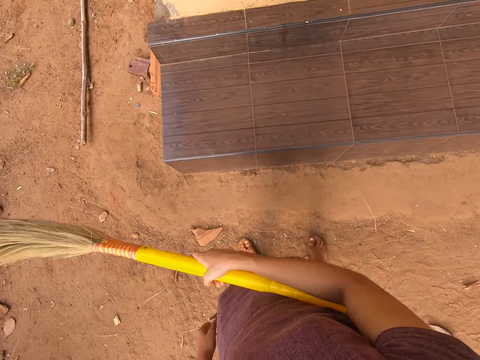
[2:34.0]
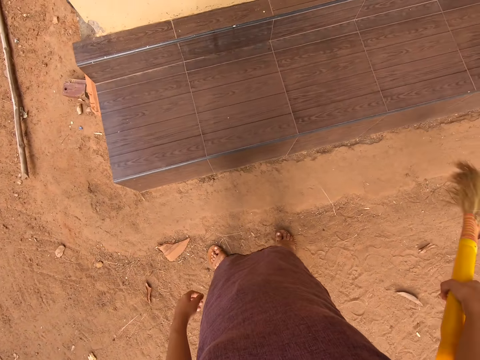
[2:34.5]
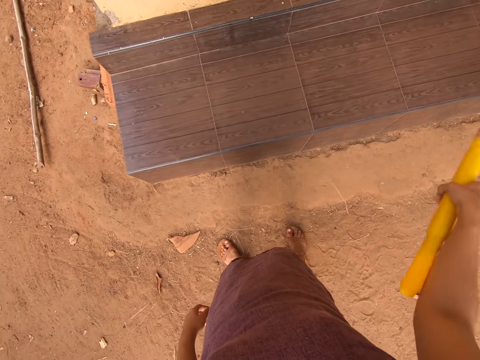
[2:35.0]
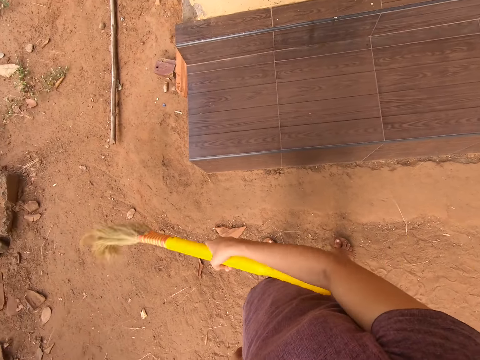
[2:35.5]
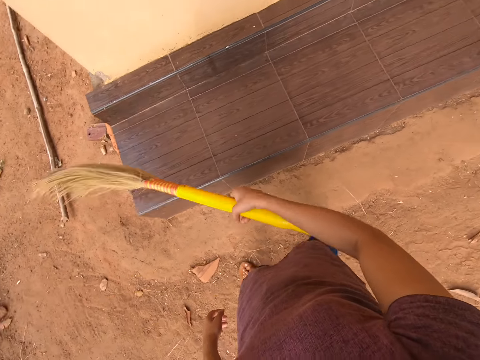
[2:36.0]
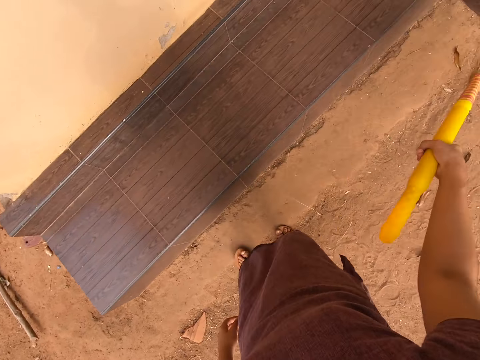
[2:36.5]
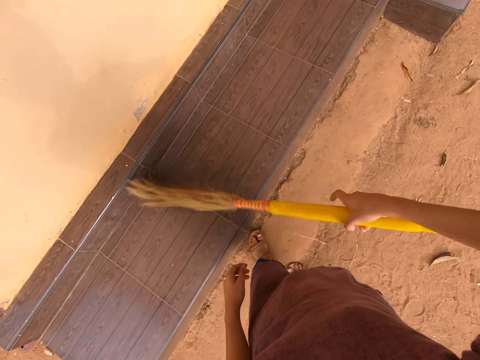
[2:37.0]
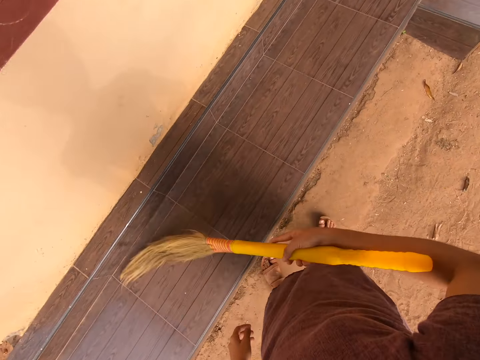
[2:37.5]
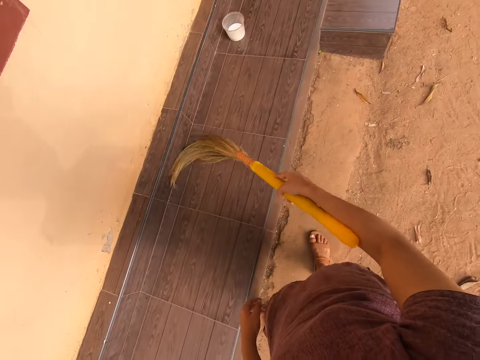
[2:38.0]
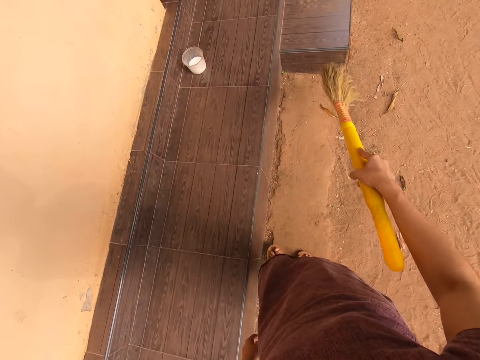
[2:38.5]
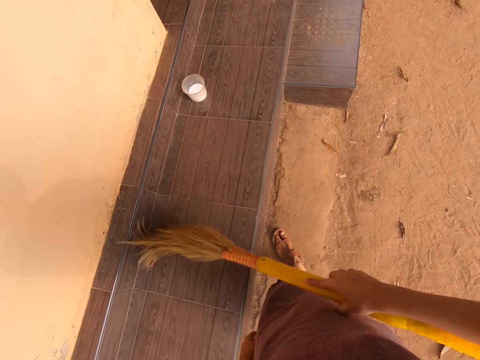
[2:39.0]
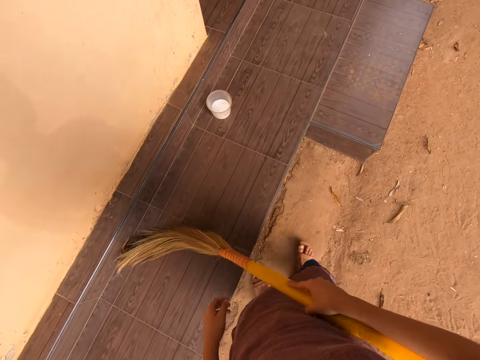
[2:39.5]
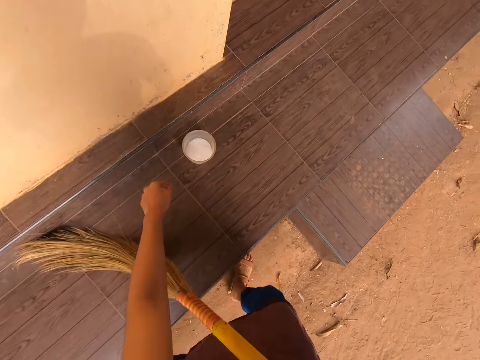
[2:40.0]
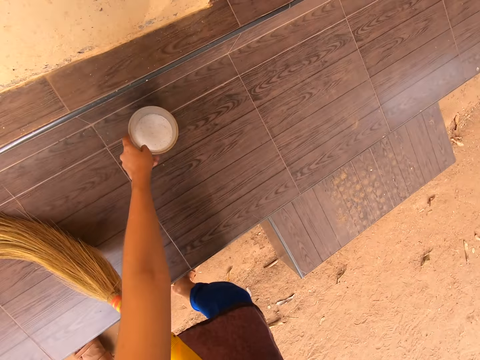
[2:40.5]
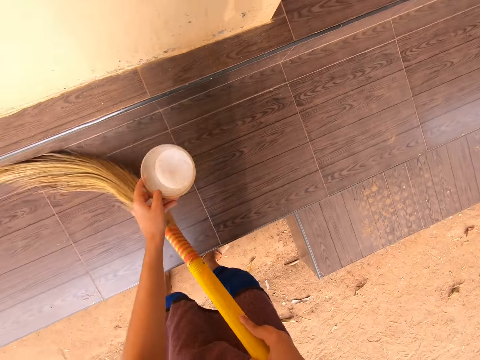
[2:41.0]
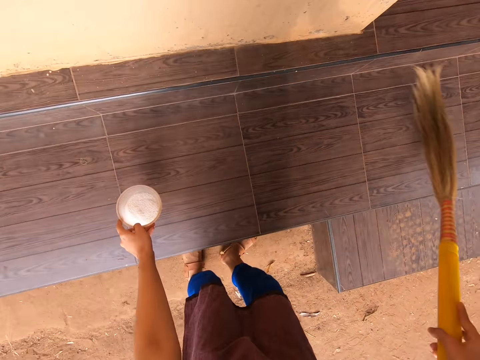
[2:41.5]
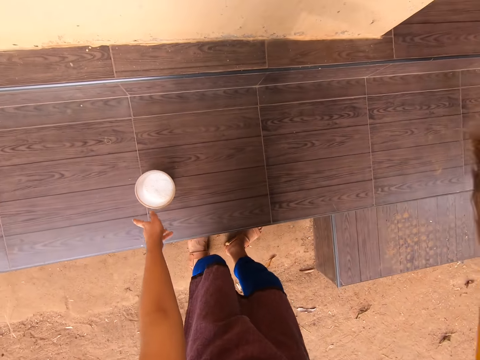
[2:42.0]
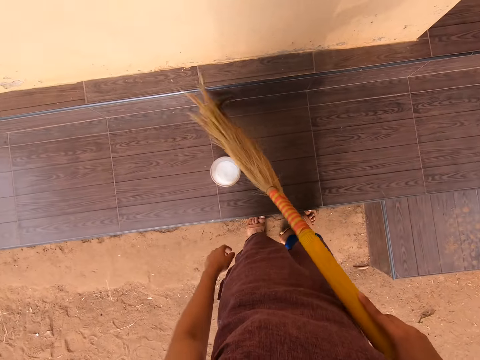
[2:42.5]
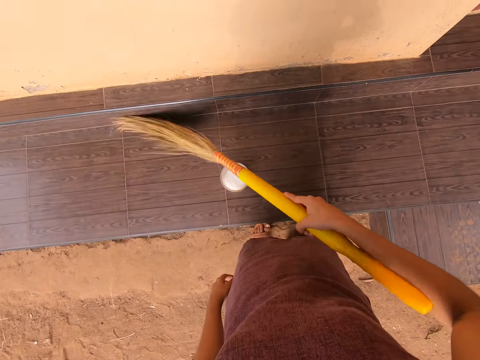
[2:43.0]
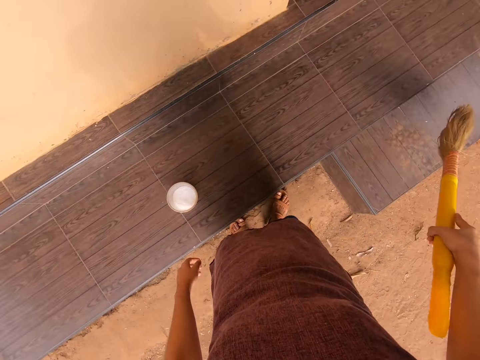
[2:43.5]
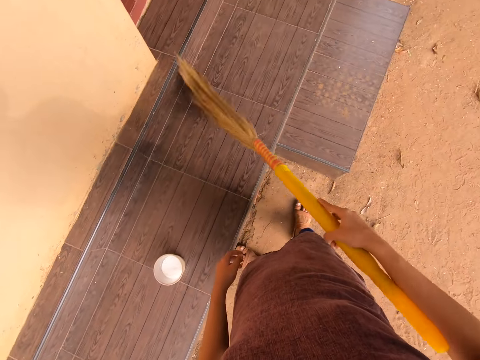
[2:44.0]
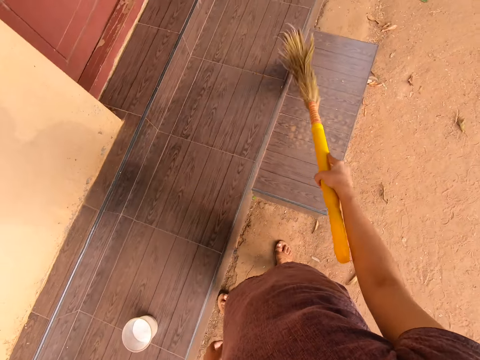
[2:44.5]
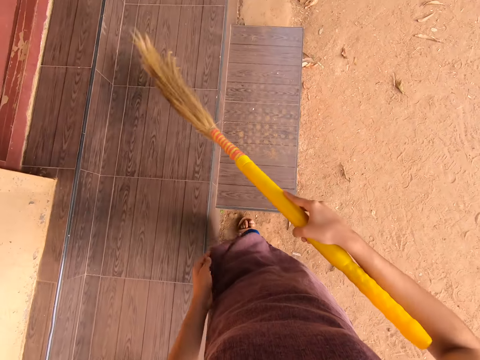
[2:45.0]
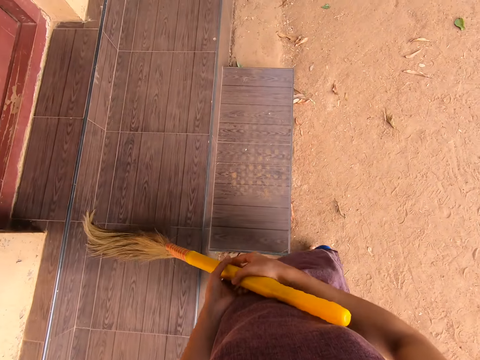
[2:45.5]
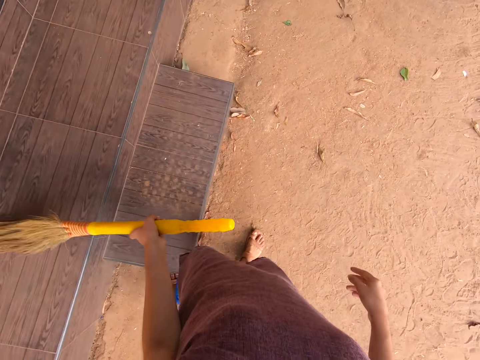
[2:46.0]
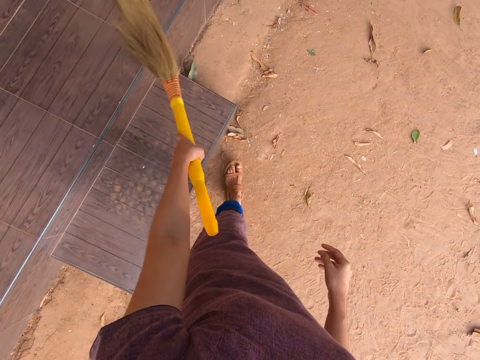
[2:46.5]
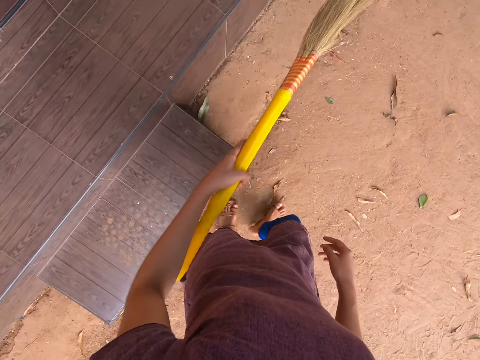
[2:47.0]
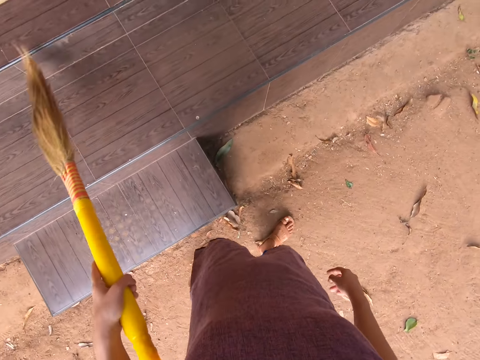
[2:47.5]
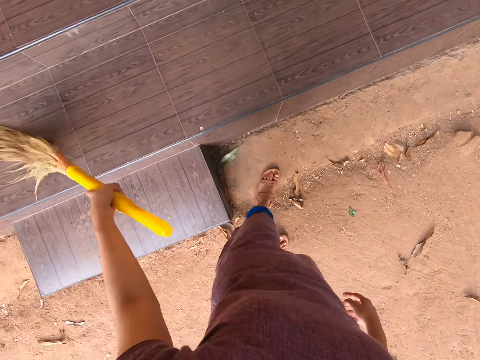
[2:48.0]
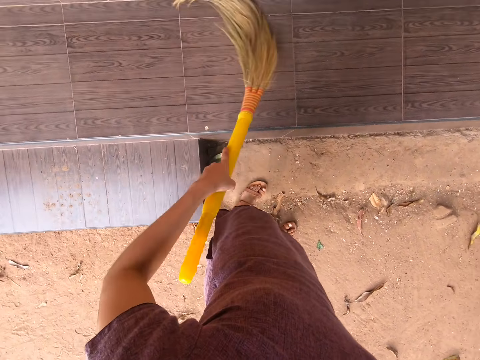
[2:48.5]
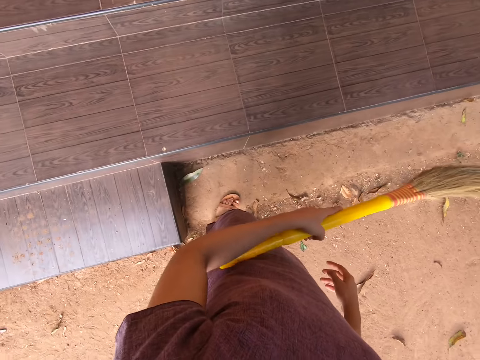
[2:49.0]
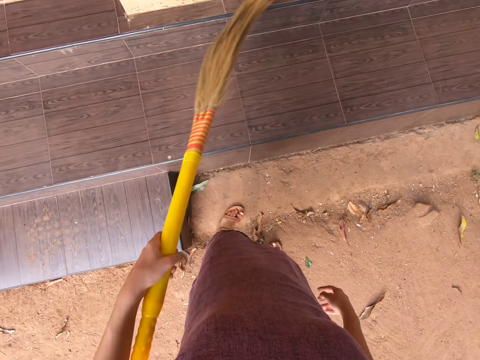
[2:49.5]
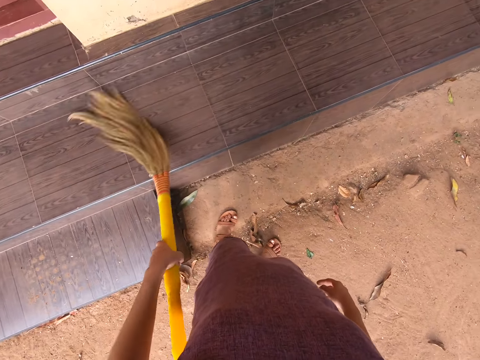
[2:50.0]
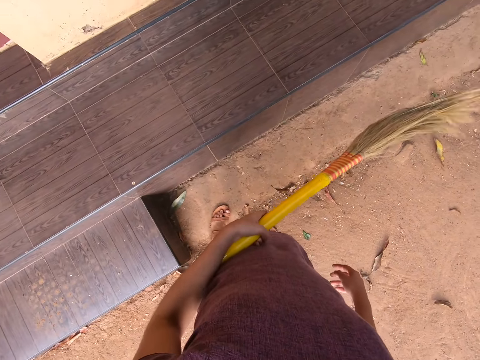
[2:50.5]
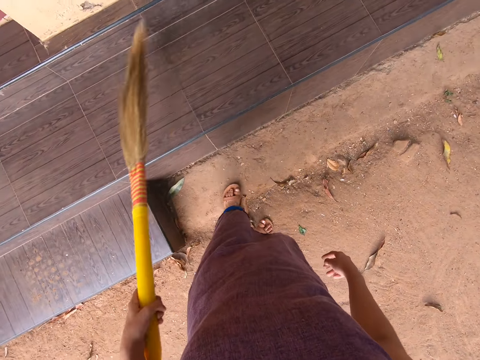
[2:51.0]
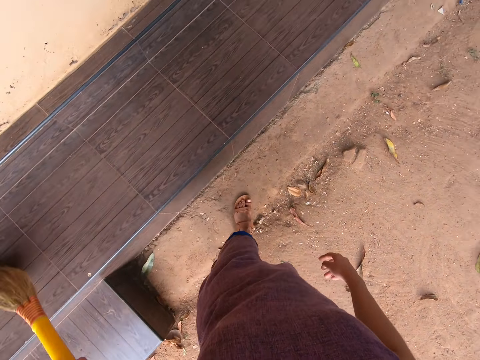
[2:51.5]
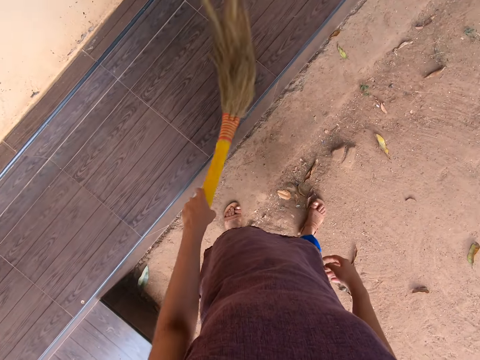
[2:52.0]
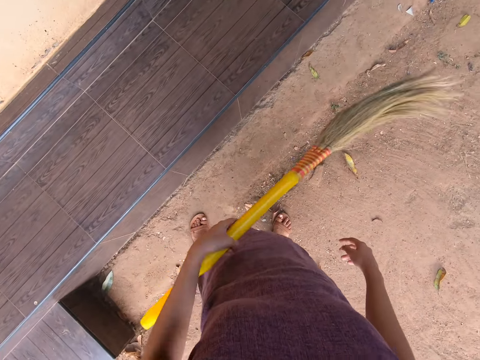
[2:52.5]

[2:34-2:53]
The camera wearer steps forward. She picks up a plastic container off the doorstep with her left hand. She brushes the doorstep of the house with the long broom in her right hand. She does so again. She places the plastic container in her left hand on the doorstep. She transfers the long broom from her right hand to her left hand. She brushes the doorstep of the house with the long broom in her left hand. She steps forward.

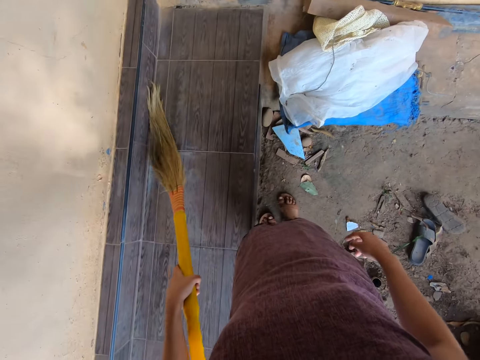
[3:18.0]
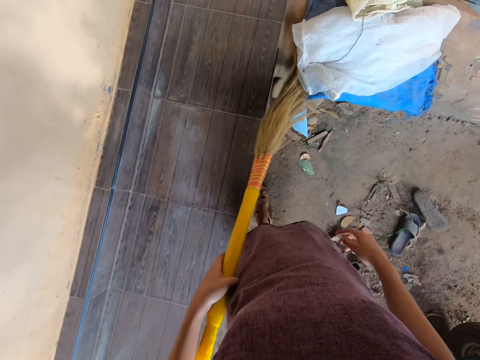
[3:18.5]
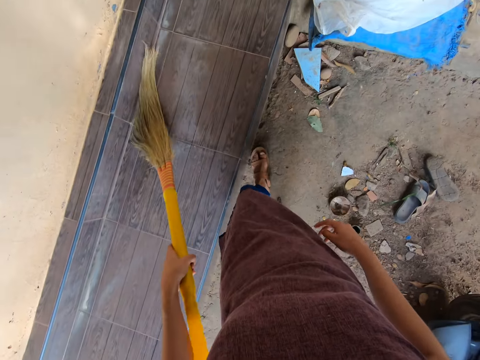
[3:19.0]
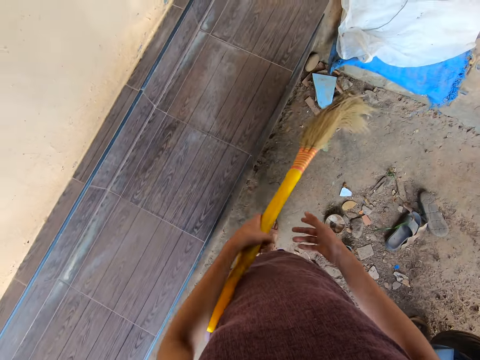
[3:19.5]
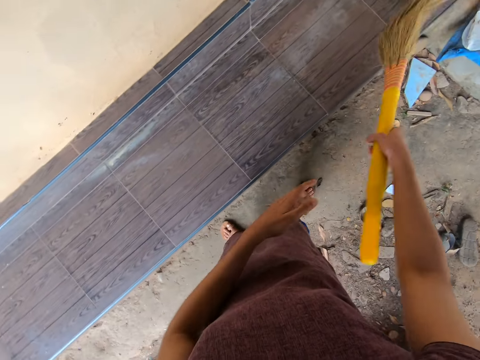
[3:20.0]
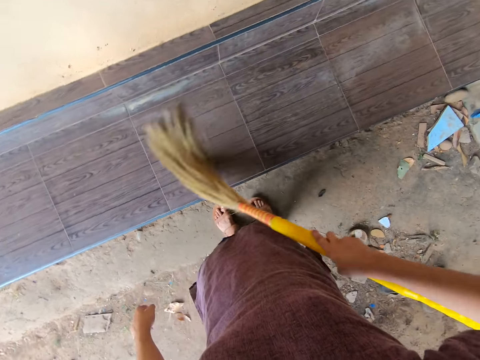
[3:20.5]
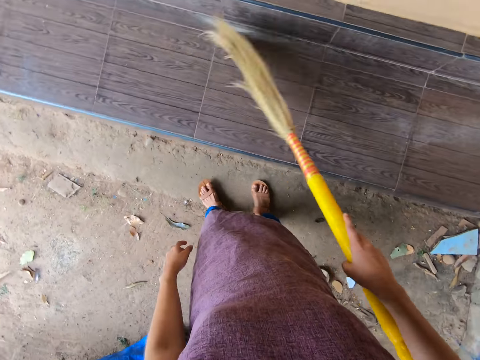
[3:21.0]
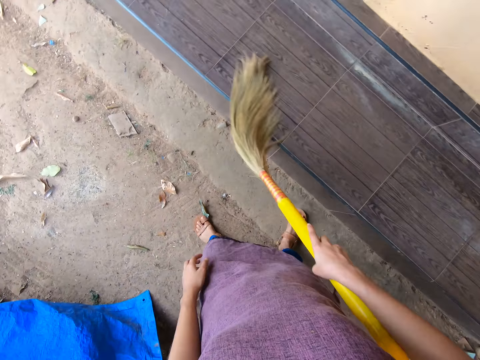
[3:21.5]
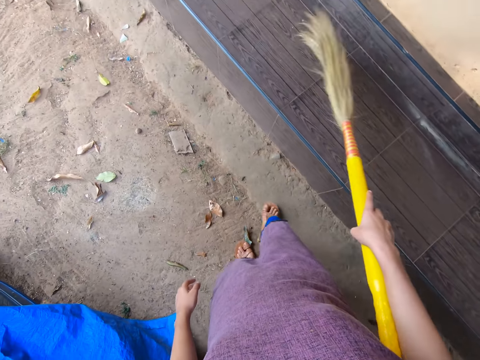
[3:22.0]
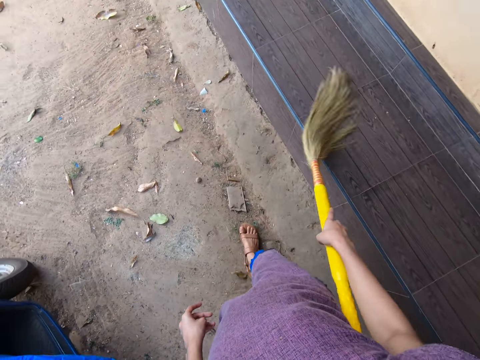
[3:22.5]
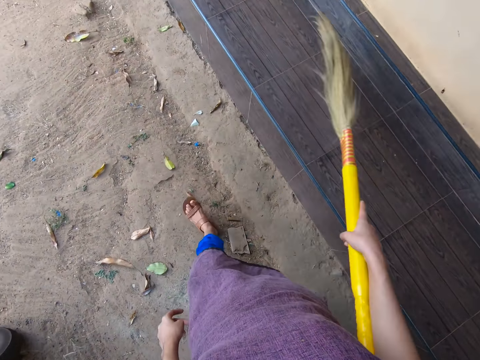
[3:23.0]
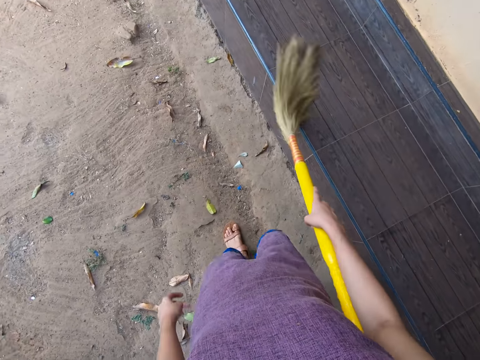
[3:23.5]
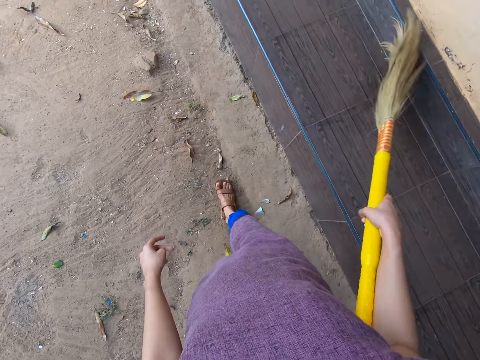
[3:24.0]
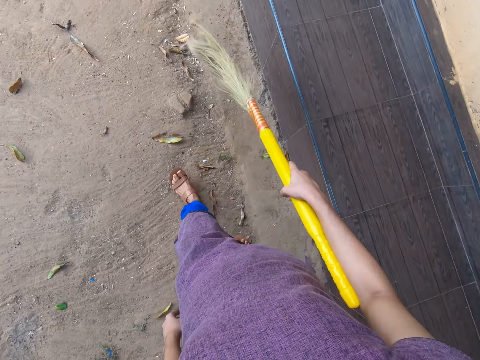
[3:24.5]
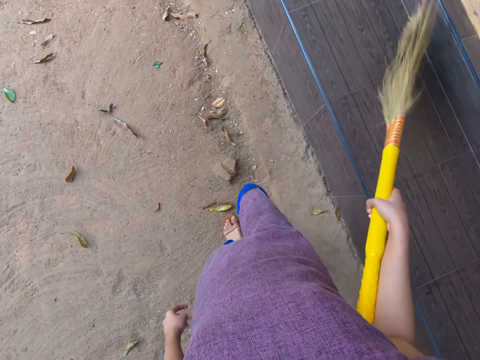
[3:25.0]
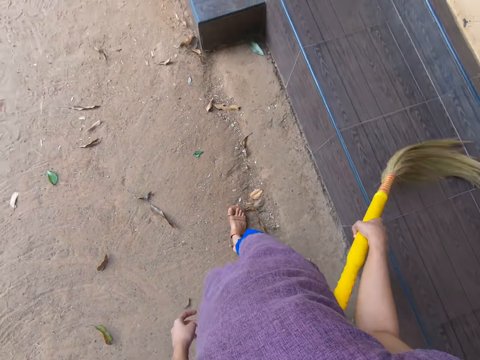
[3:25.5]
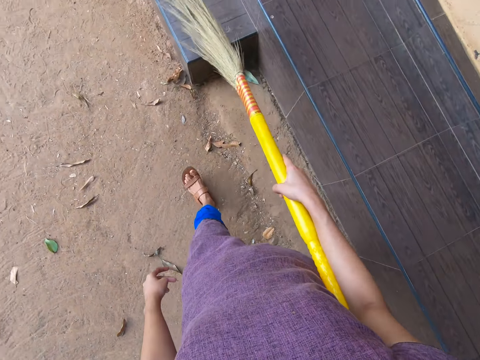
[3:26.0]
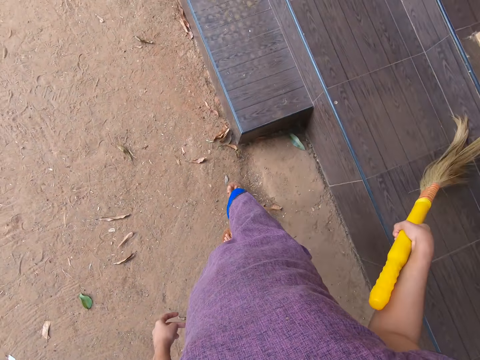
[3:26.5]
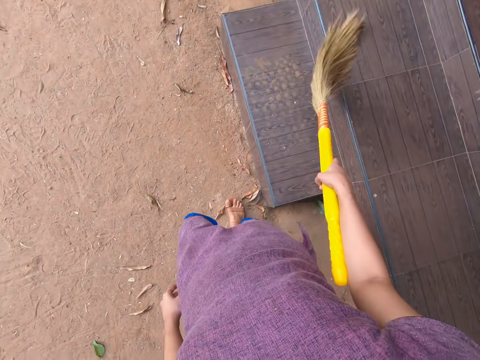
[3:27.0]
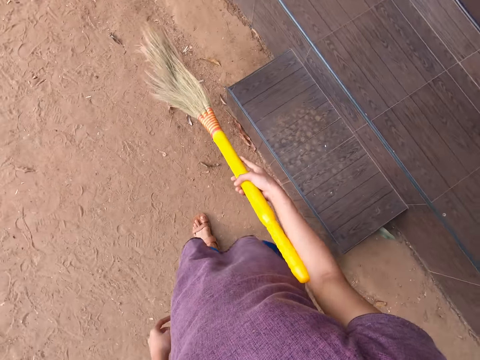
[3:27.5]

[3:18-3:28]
The camera wearer transfers the long broom from her left hand to her right hand. She brushes the doorstep of the house with the long broom in her right hand. She steps forward.
